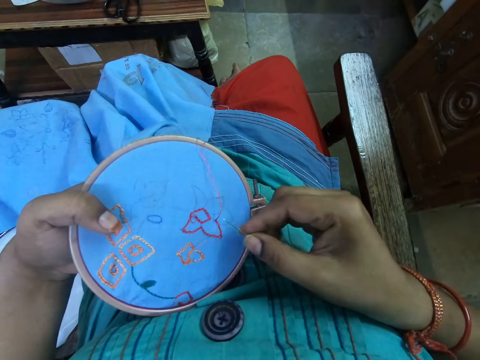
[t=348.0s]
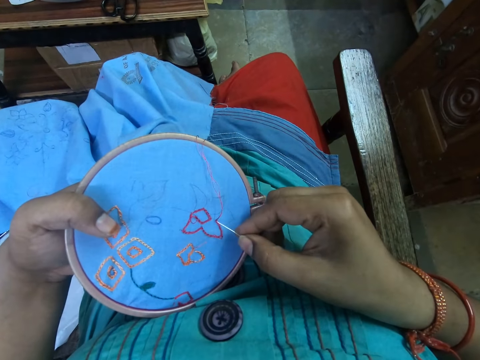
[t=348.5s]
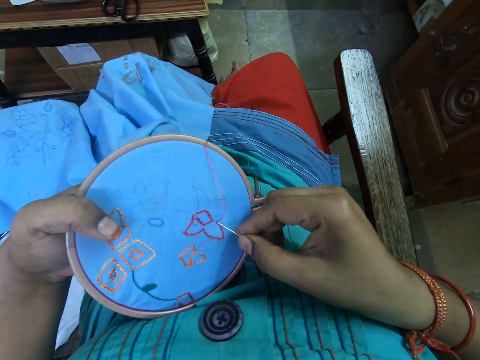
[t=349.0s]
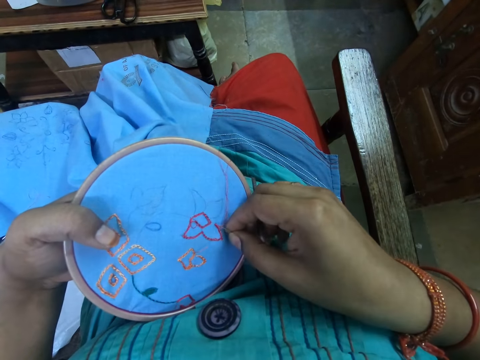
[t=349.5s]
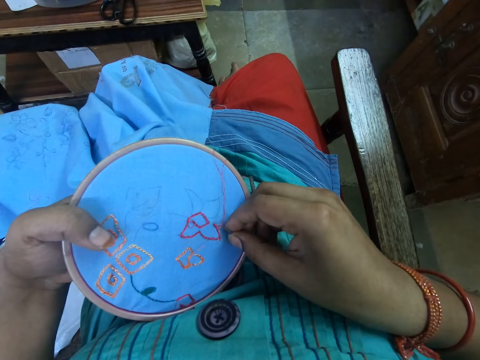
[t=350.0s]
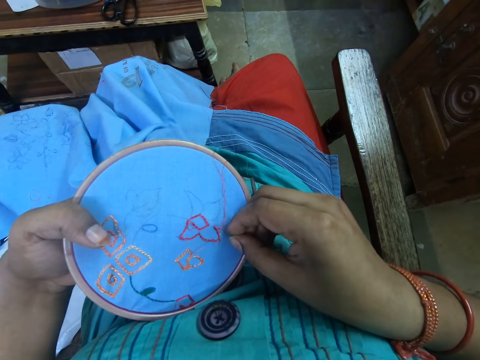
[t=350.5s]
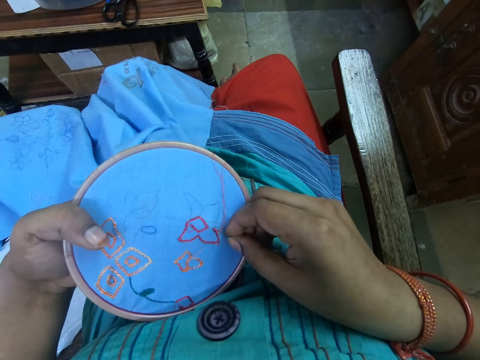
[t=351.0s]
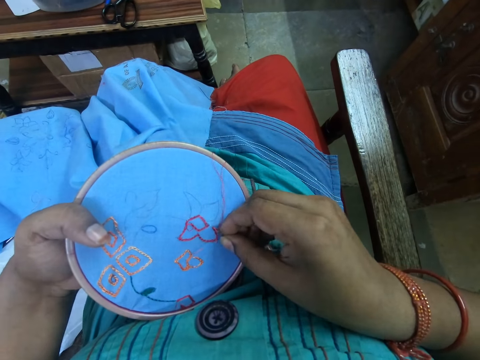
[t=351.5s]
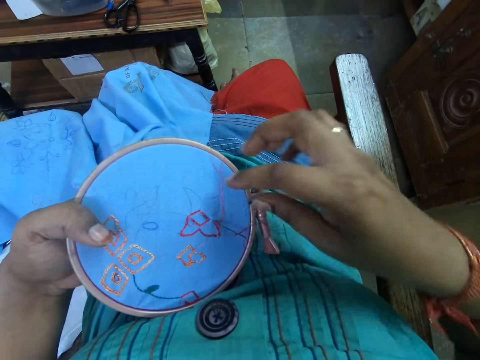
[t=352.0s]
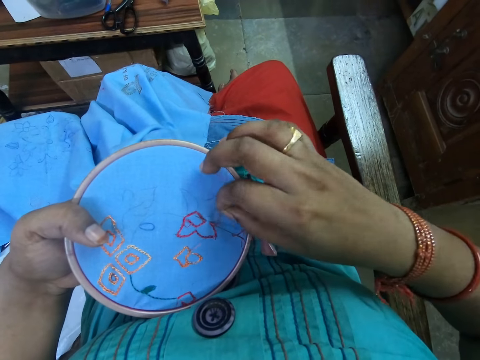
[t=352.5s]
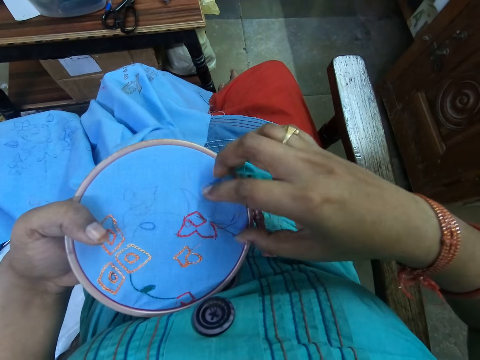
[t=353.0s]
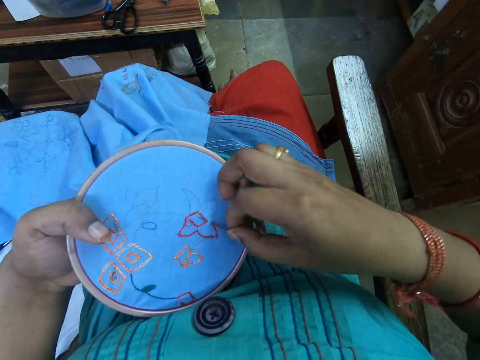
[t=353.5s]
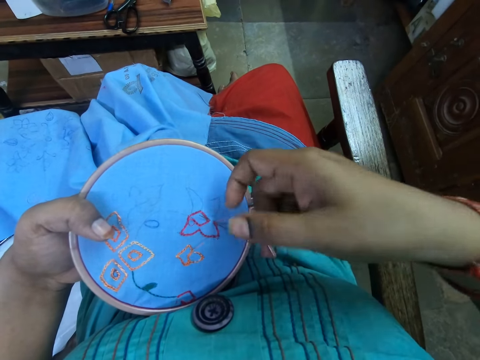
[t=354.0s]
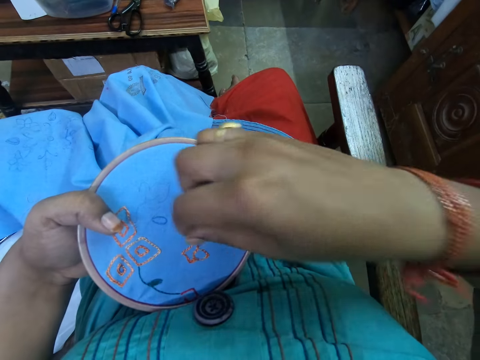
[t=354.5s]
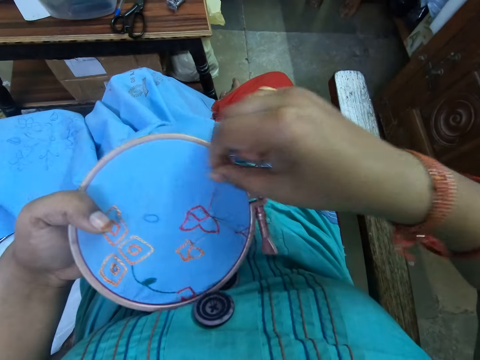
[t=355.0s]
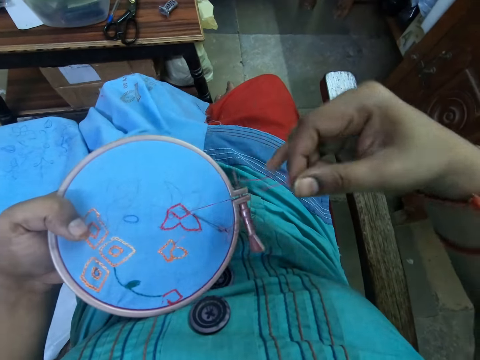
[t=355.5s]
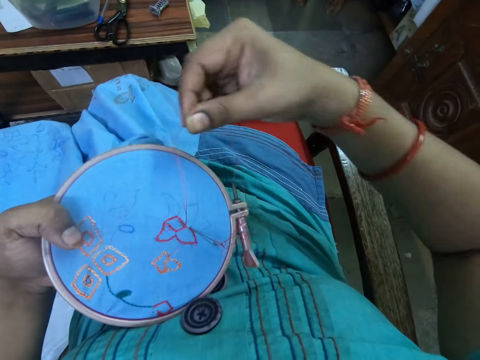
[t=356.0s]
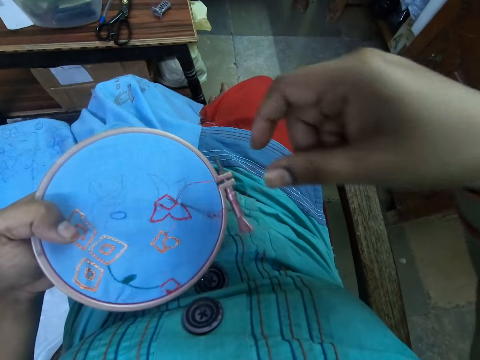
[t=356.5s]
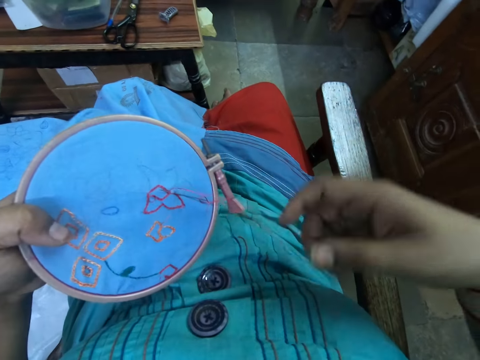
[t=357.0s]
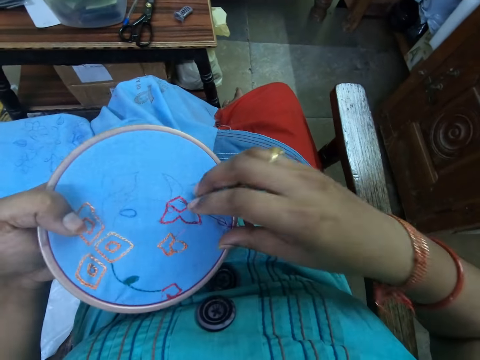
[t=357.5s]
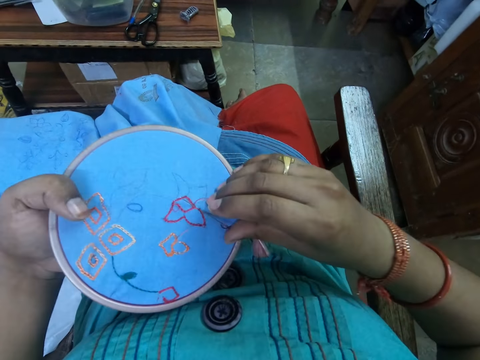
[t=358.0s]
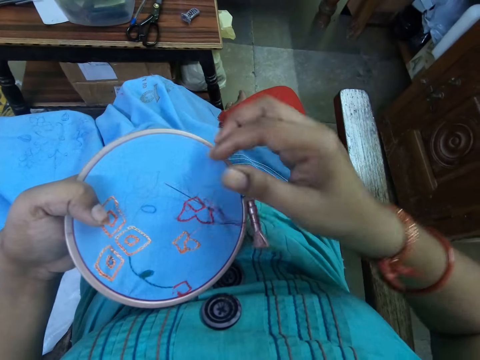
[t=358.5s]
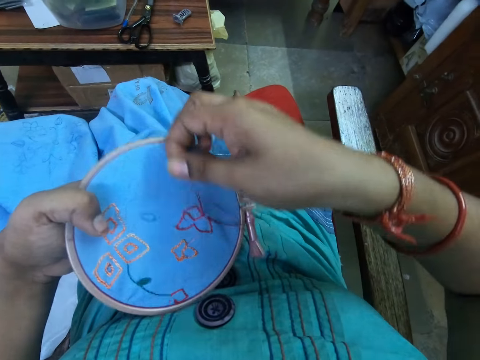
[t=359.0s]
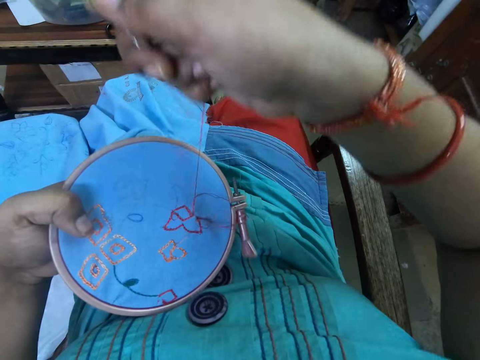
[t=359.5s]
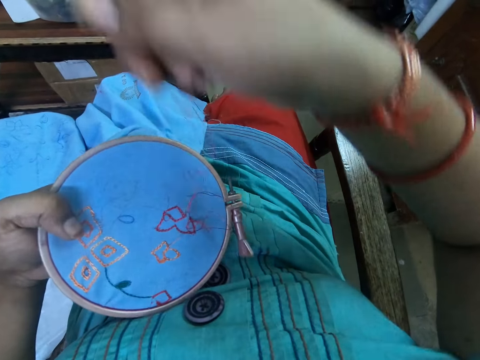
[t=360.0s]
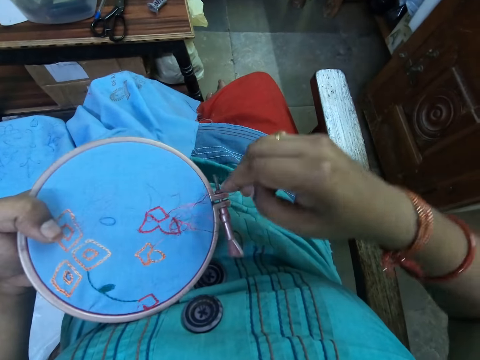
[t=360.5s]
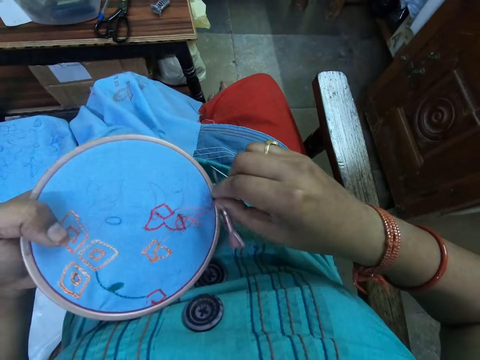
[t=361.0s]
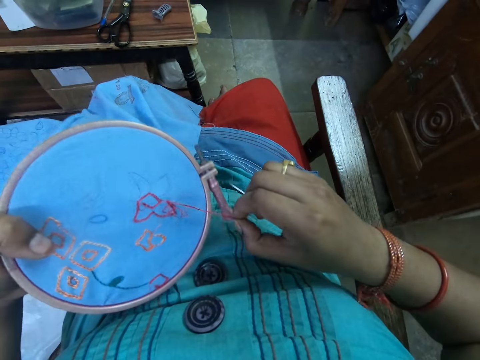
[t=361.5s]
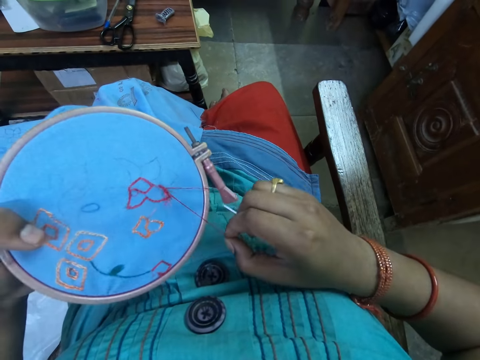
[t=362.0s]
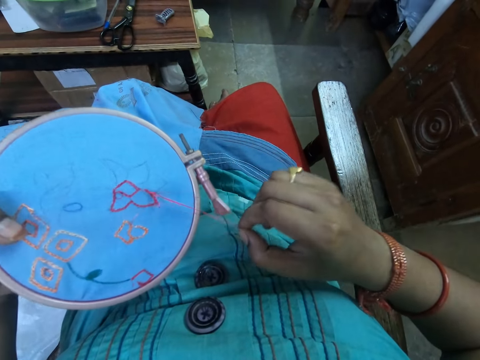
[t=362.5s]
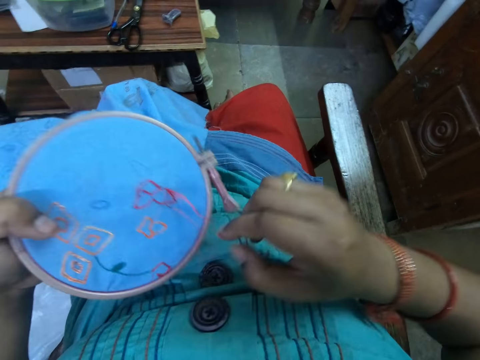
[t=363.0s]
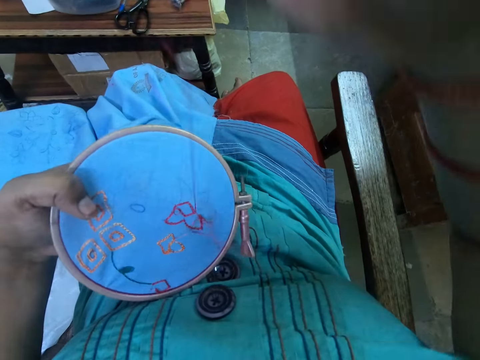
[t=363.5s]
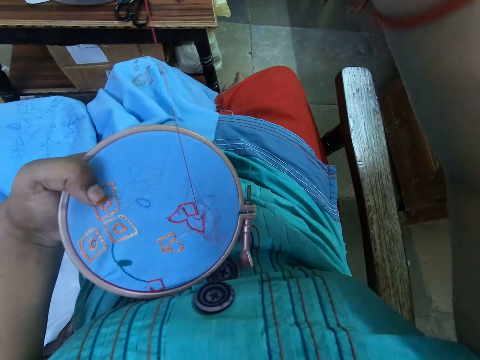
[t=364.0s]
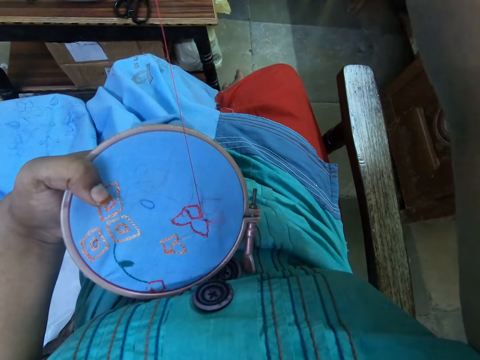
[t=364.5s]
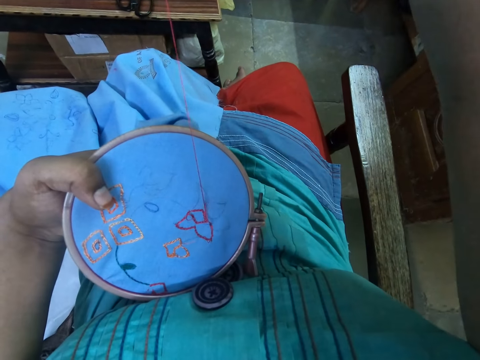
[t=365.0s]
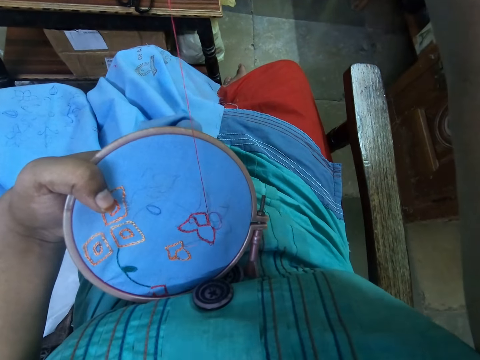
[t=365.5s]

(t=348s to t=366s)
The camera wearer inserts the sewing needle in the cloth. She embroiders the fabric on the embroidery hoop with the needle in her right hand. She moves the thread under the needle. She pushes the needle. She pulls the thread. She moves the thread. She tightens the embroidery thread on the fabric with her right hand. She pulls the thread.

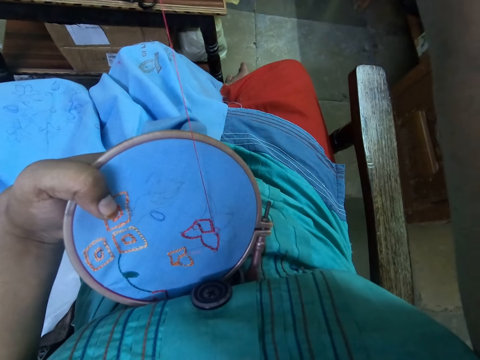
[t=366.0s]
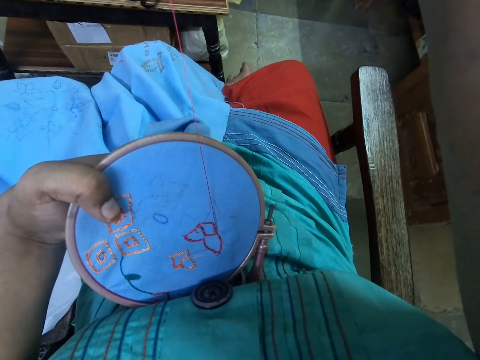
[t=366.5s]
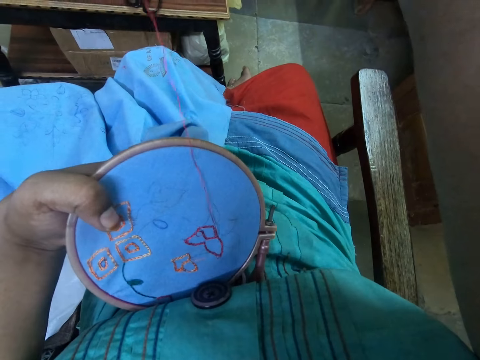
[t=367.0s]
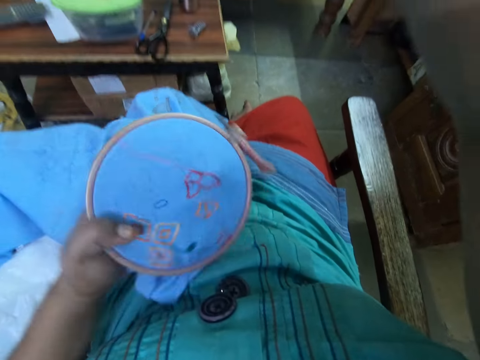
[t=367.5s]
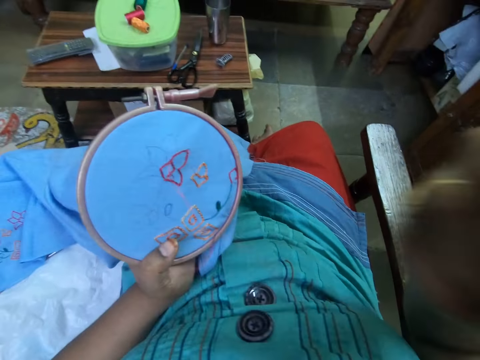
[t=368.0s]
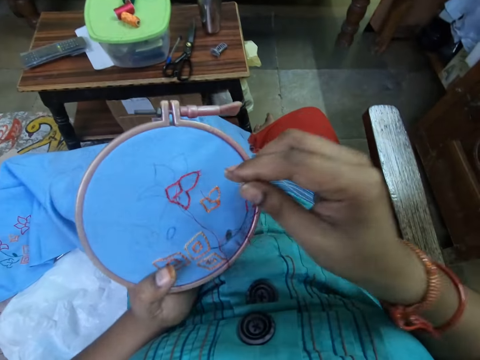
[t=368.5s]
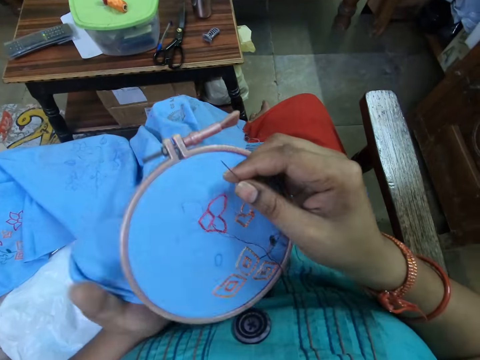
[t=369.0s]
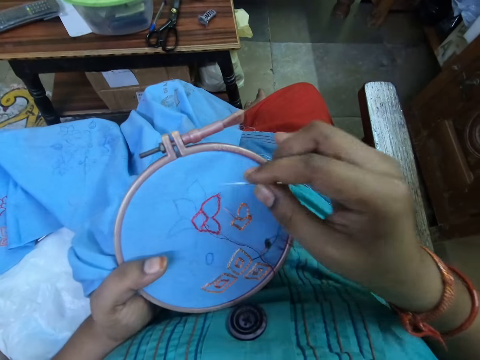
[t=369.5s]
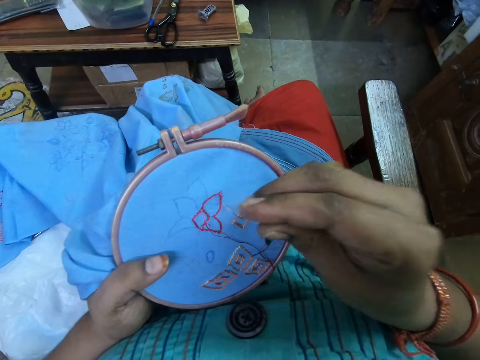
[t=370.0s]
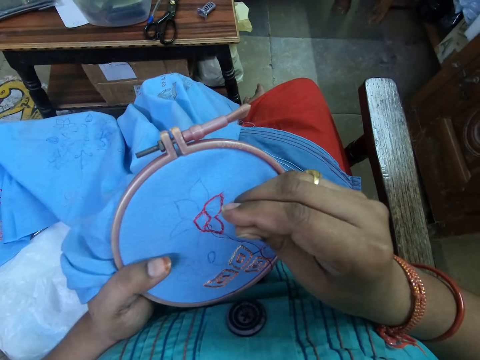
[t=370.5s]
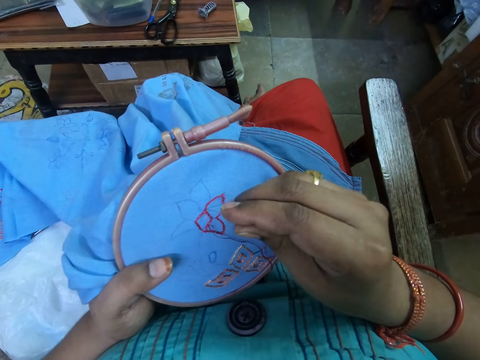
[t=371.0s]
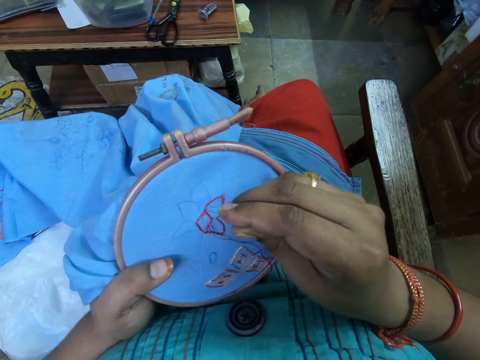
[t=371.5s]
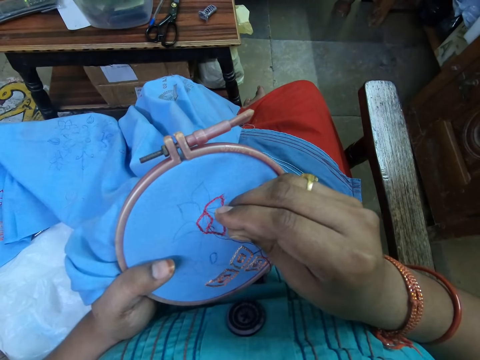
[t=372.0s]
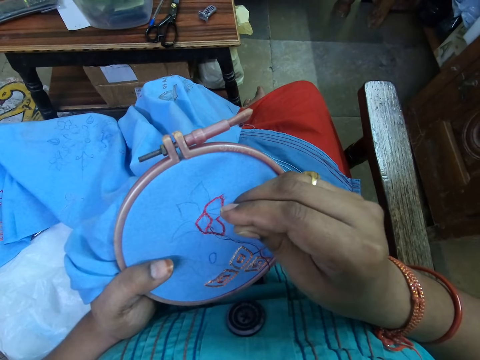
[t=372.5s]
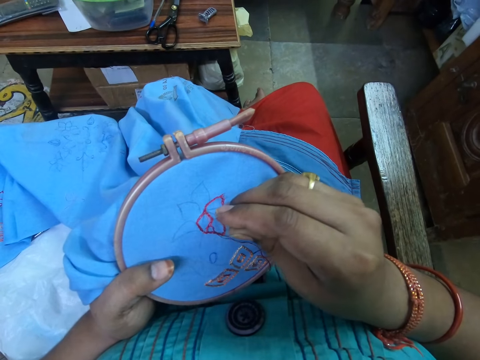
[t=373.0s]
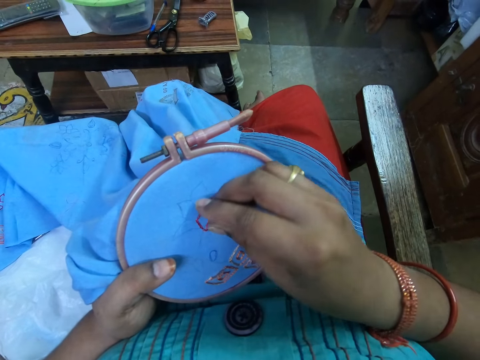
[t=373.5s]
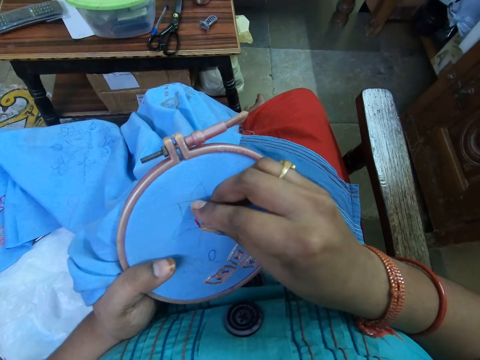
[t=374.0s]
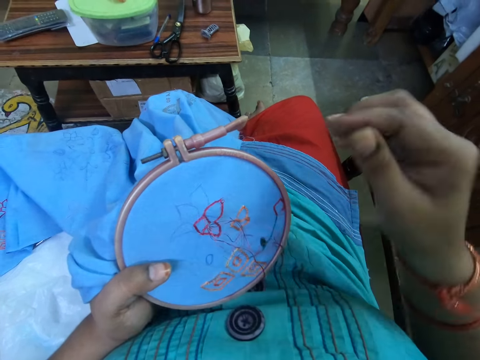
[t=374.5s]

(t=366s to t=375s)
The camera wearer turns the embroidery. She inserts a sewing needle in the cloth. She embroiders the fabric on the embroidery hoop with the needle in her right hand.
